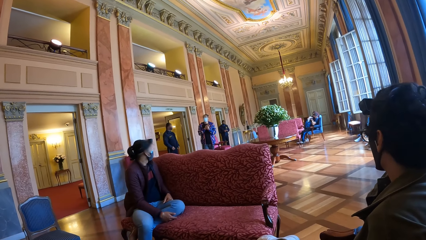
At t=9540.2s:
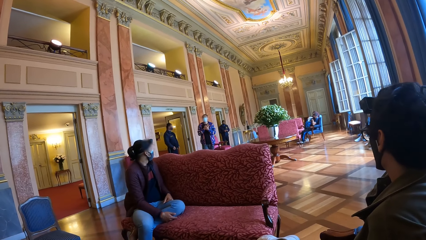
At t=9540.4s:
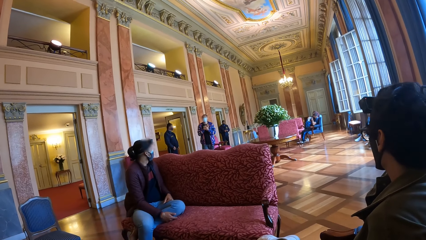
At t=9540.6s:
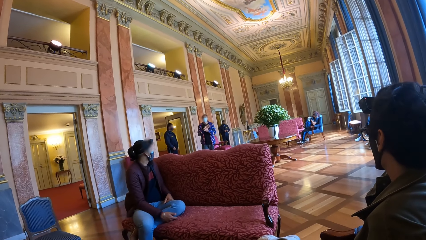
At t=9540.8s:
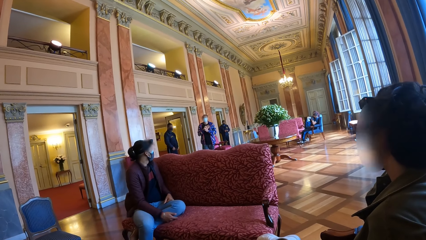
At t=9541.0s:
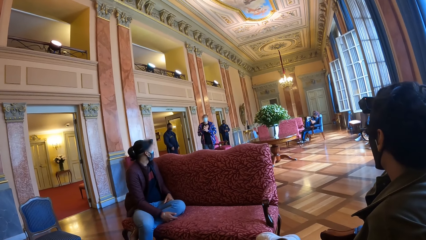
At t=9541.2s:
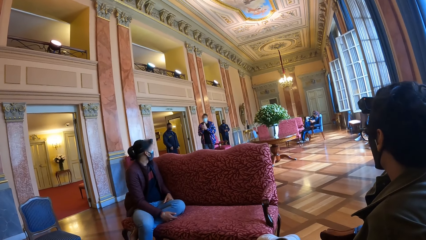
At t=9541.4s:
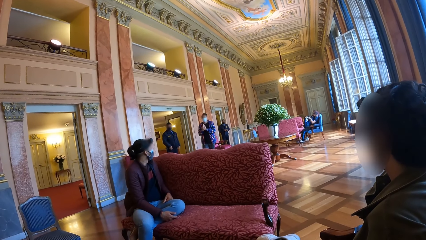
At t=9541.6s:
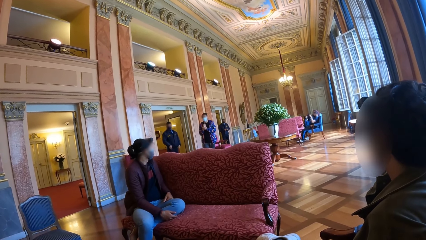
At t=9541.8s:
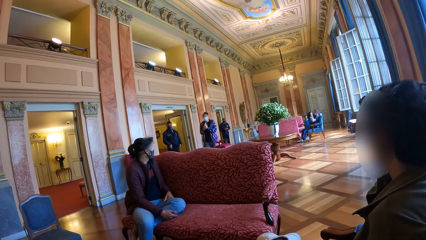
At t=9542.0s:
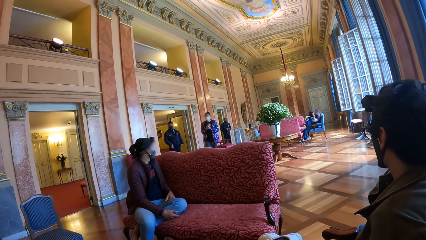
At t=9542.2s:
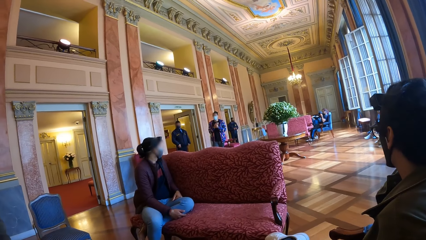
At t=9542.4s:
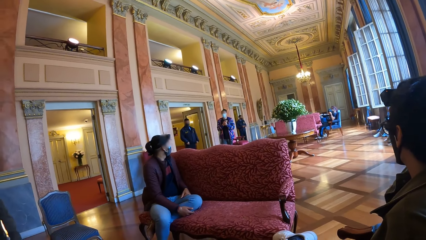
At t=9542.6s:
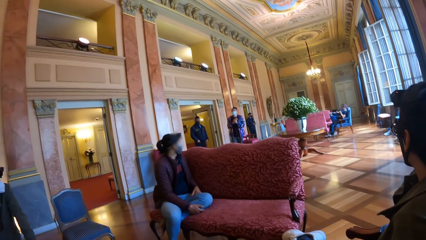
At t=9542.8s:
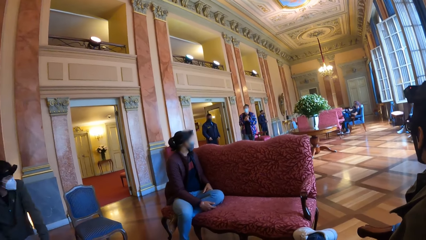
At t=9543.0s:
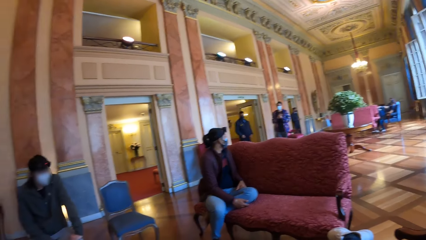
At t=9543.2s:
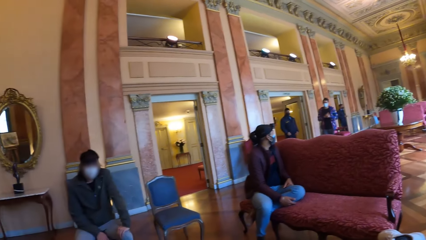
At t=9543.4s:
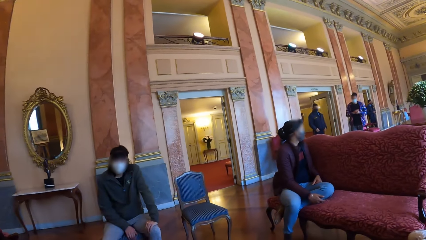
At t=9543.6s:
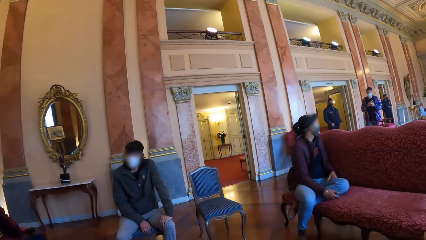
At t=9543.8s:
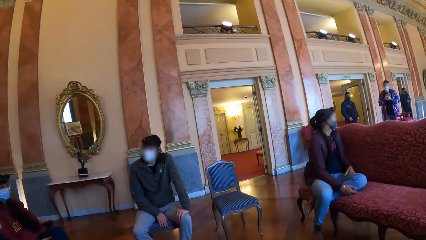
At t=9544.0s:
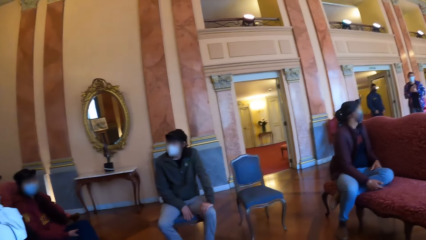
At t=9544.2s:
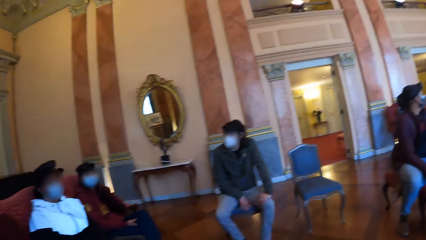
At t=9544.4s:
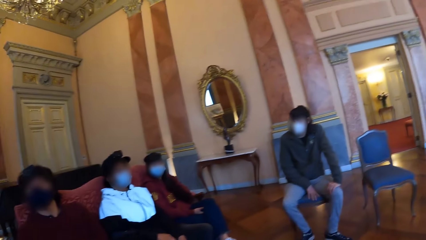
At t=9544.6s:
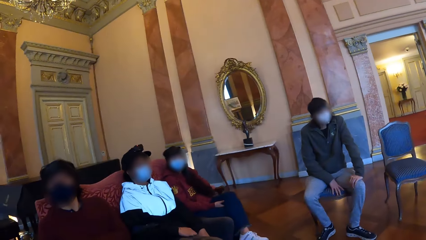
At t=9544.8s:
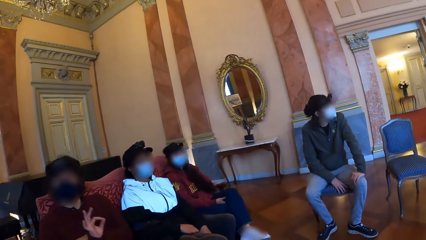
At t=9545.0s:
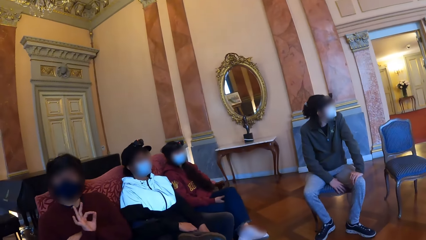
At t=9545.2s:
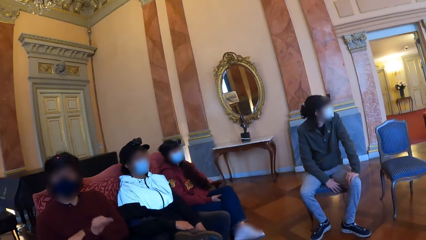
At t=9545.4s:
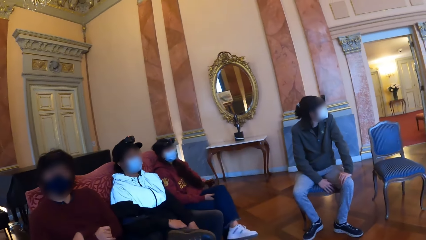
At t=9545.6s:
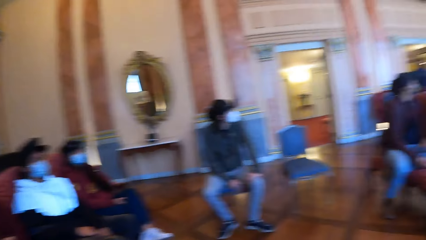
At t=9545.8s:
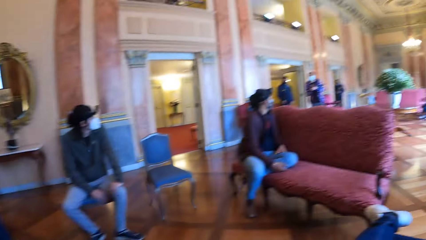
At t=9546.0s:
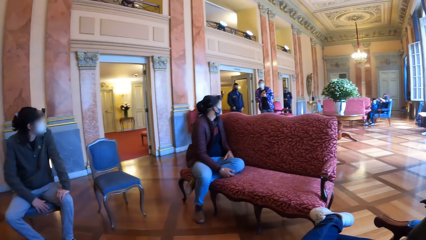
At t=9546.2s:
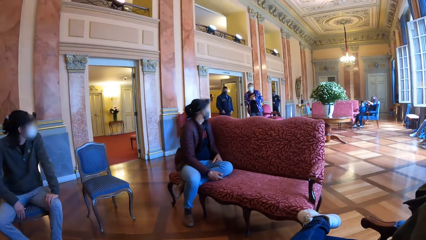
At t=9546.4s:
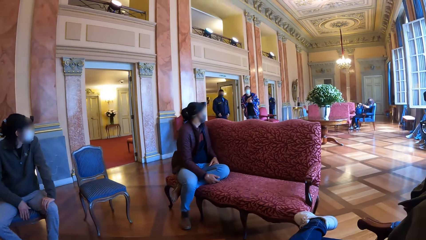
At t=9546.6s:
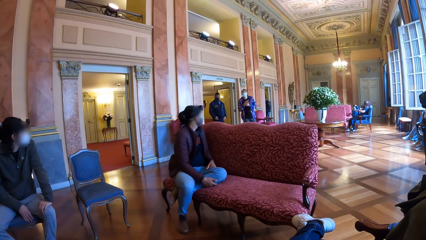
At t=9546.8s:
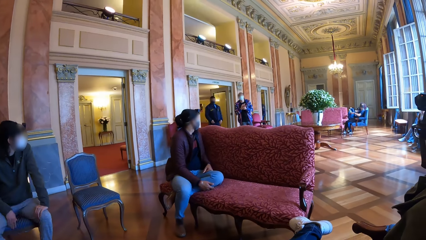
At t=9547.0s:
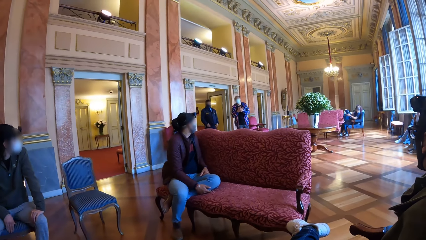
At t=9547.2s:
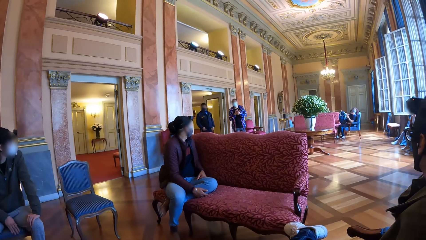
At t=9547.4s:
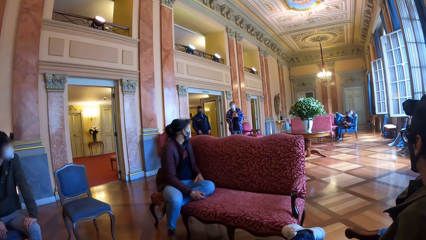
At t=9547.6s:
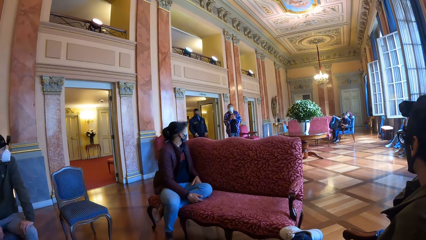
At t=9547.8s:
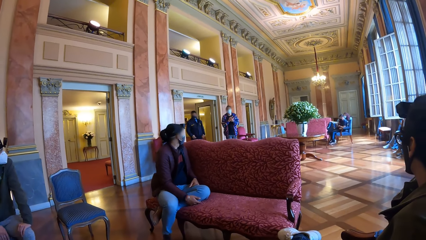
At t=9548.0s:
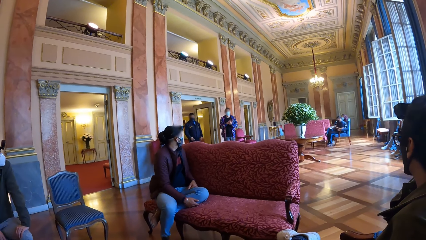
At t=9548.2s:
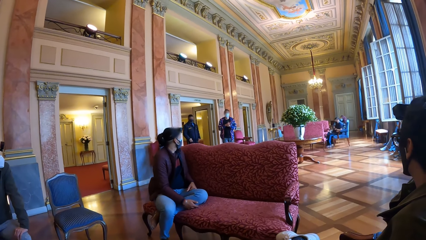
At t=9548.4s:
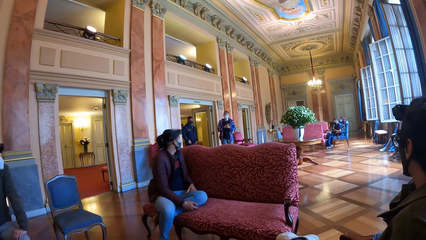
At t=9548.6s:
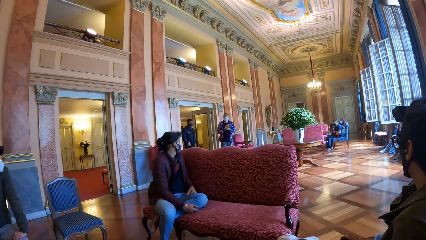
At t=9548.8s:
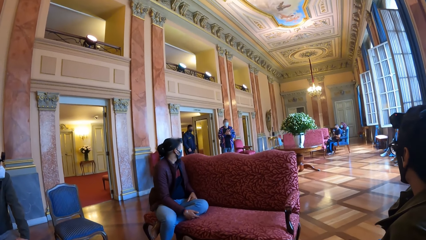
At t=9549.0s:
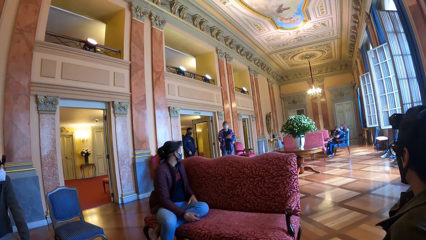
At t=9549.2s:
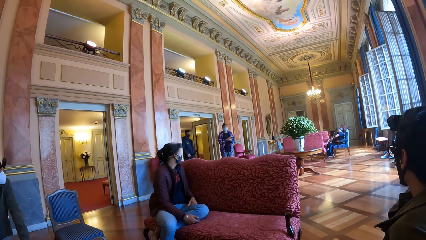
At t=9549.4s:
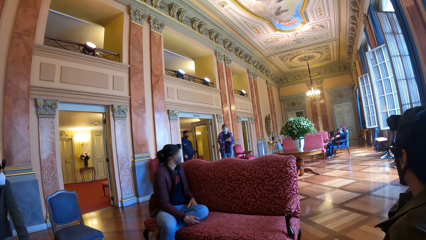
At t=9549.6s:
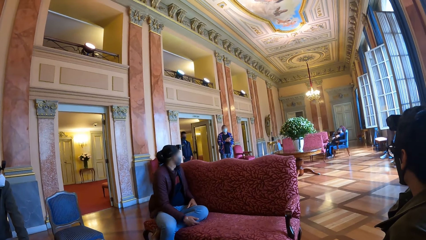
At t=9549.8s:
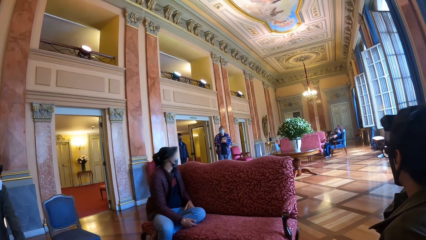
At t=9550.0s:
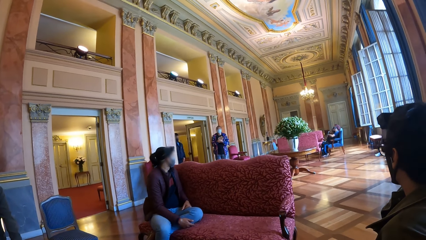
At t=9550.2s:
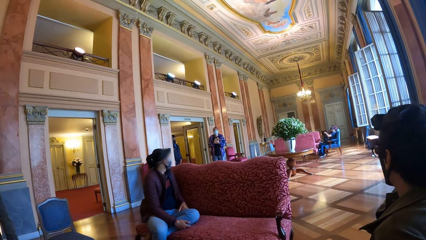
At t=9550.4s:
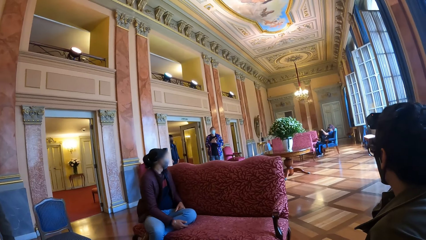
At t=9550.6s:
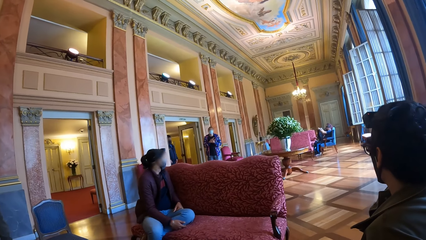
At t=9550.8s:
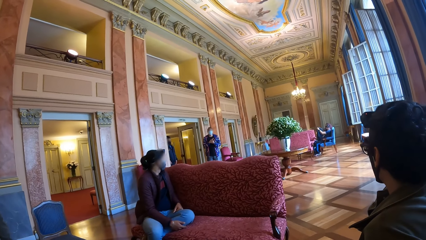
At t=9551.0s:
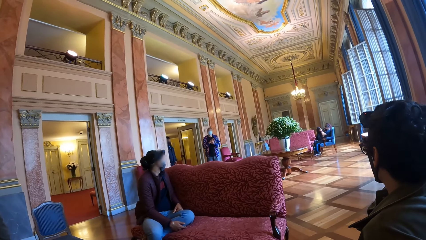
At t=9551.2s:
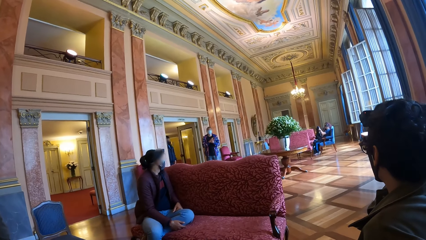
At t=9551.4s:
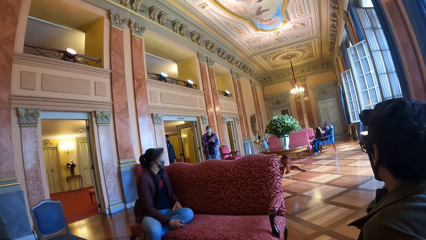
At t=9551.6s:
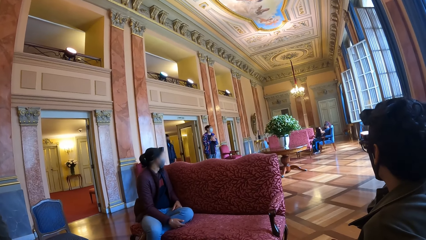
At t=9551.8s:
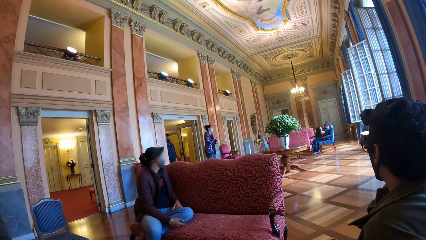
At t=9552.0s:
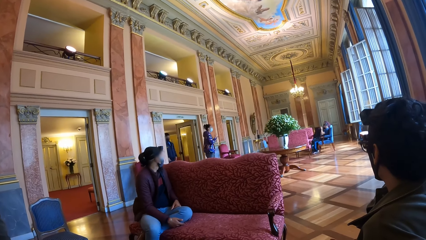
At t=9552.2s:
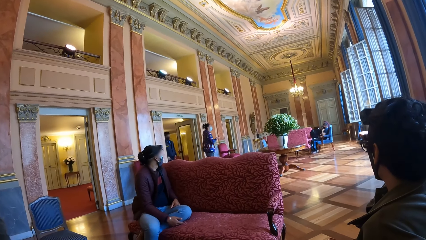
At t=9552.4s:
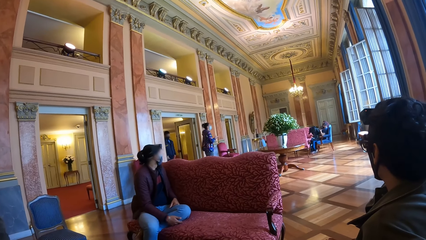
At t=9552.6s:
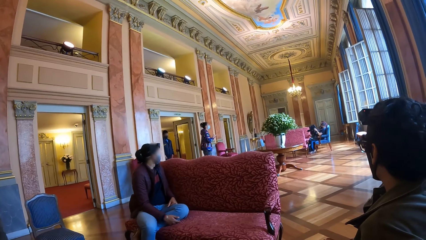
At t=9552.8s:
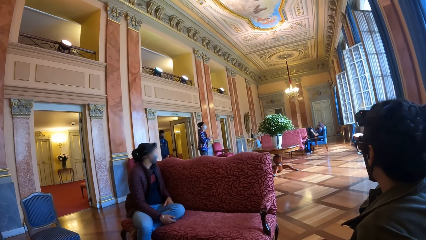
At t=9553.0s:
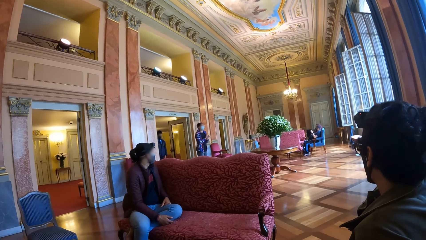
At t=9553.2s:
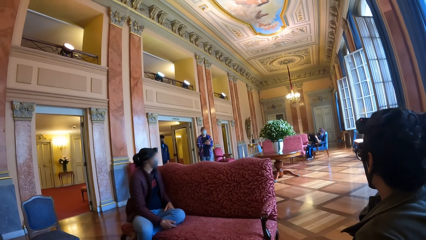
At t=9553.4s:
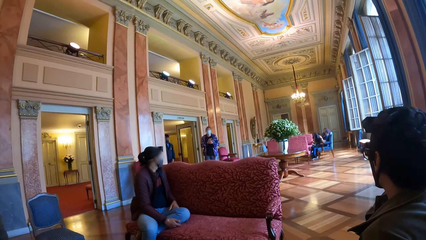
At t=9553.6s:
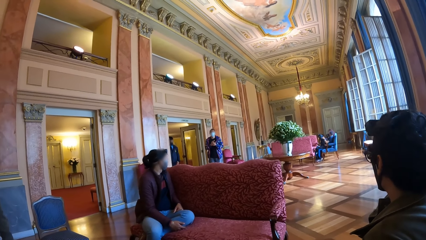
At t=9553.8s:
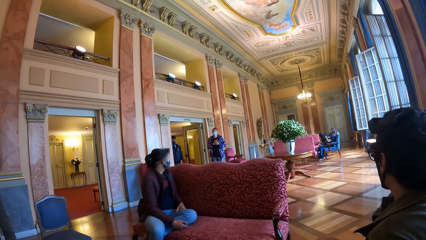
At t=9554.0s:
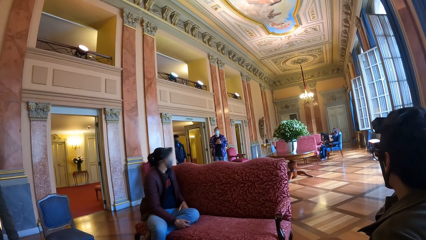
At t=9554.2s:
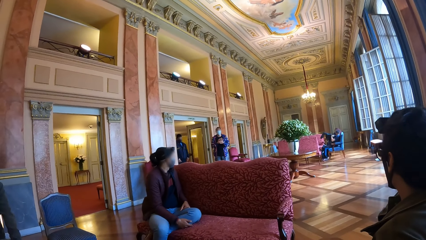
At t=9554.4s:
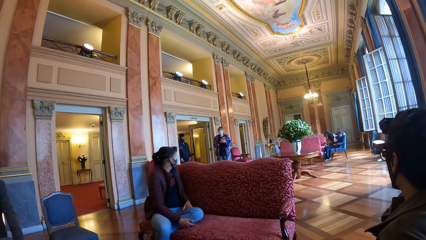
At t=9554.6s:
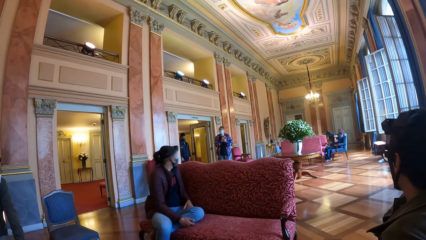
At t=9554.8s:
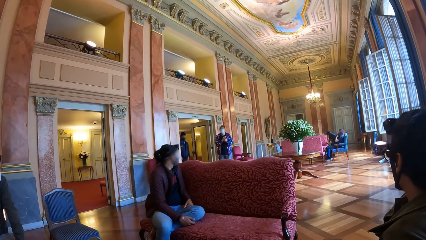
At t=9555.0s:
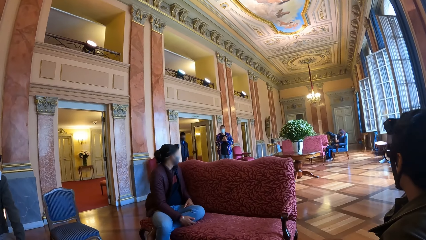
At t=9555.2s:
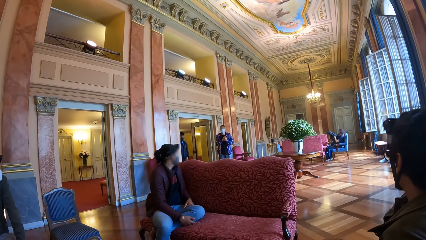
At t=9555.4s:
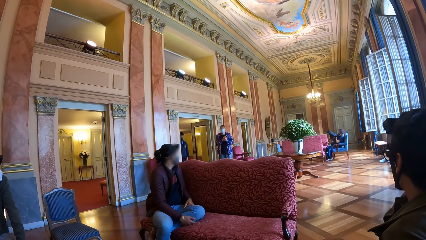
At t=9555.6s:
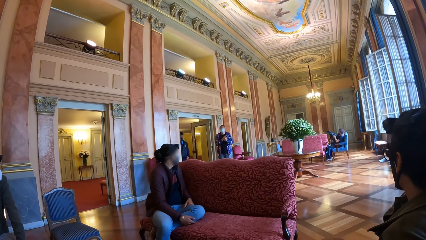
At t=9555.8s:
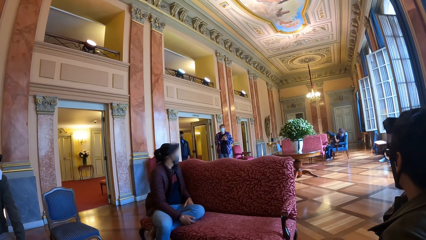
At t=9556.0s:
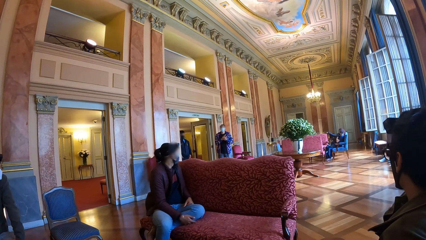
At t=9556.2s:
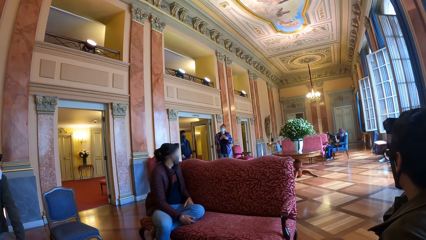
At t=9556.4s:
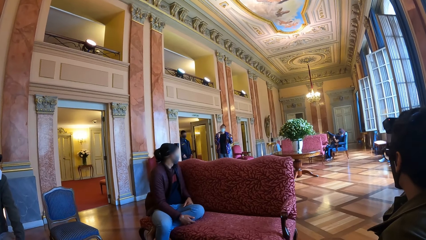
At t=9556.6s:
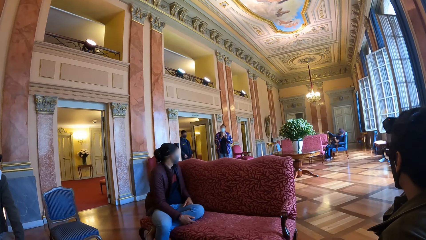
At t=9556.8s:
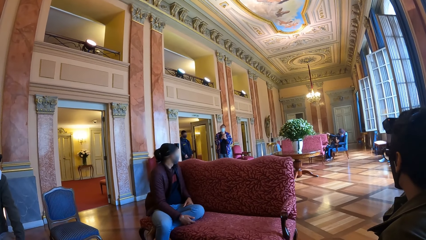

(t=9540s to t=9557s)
The camera wearer looks around the museum. A man interacts with the camera wearer. Another man talks to the crowd. The camera wearer looks at the other man.
